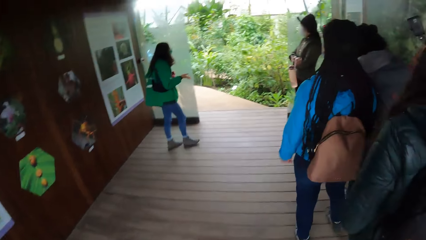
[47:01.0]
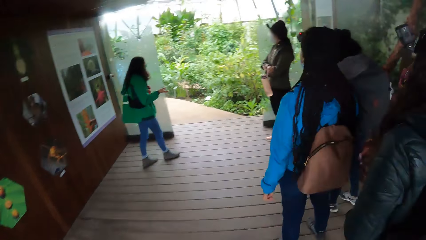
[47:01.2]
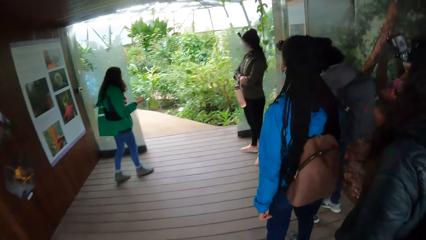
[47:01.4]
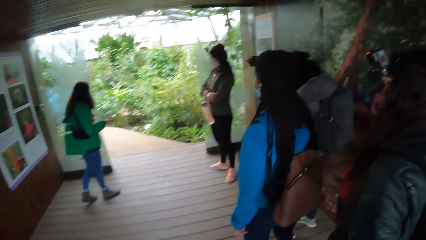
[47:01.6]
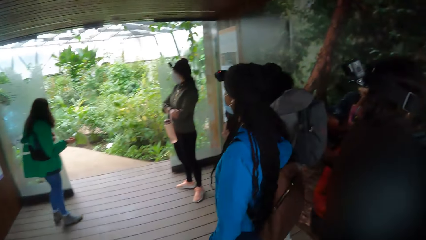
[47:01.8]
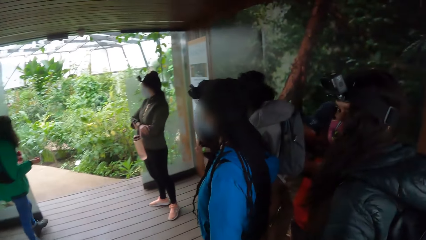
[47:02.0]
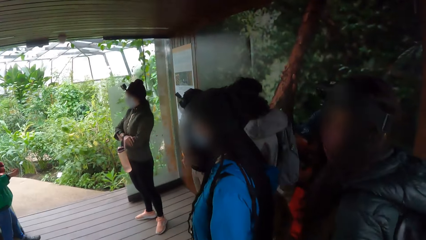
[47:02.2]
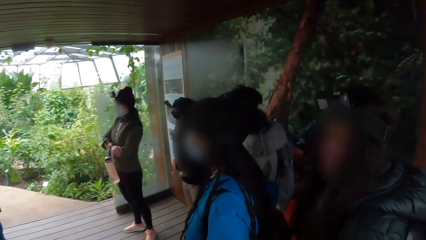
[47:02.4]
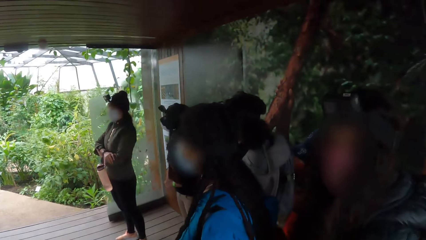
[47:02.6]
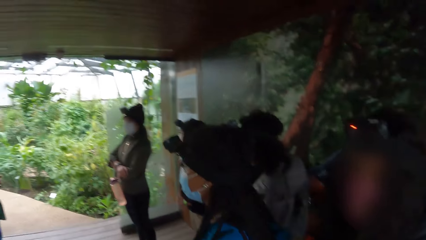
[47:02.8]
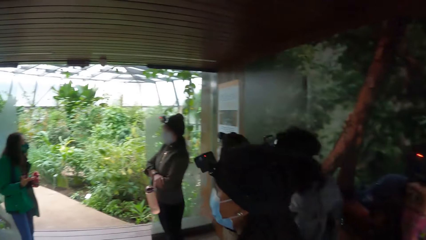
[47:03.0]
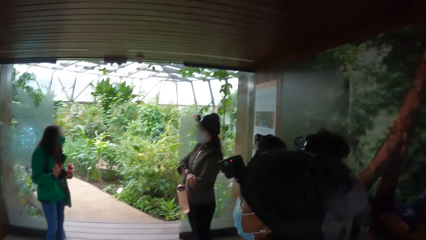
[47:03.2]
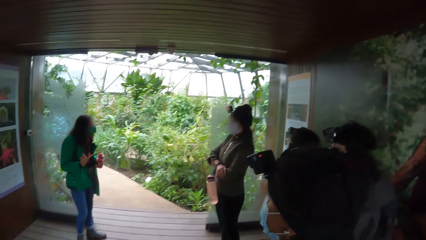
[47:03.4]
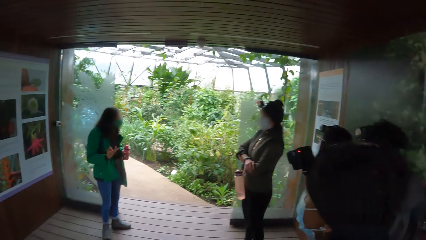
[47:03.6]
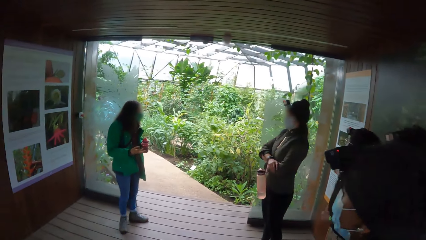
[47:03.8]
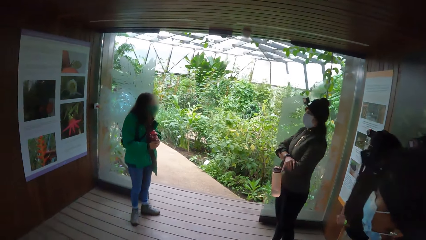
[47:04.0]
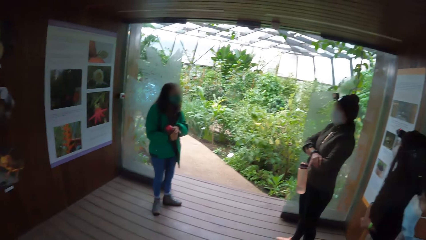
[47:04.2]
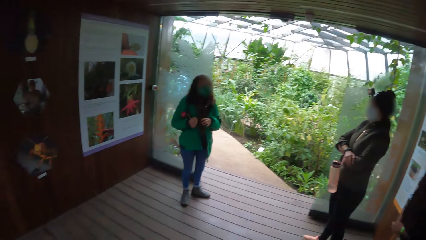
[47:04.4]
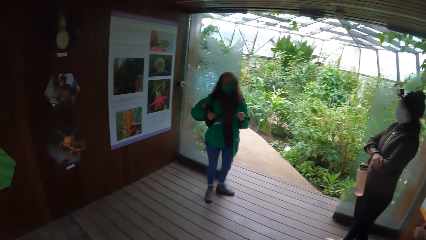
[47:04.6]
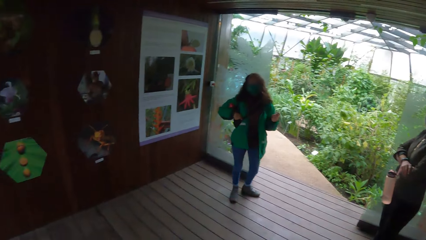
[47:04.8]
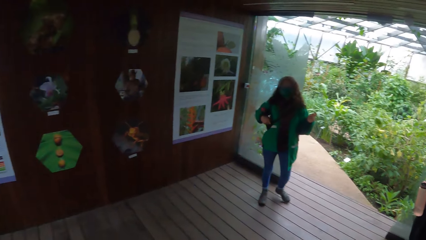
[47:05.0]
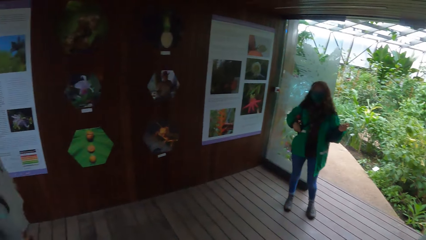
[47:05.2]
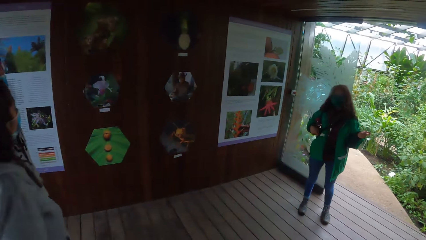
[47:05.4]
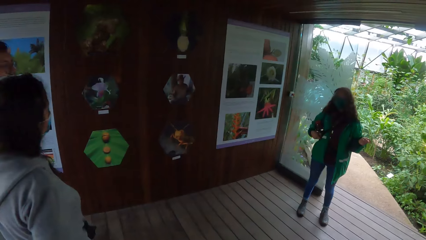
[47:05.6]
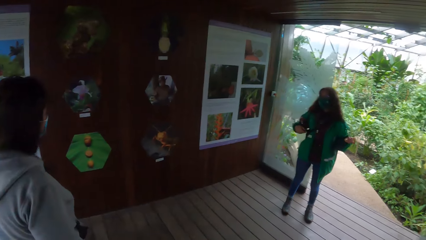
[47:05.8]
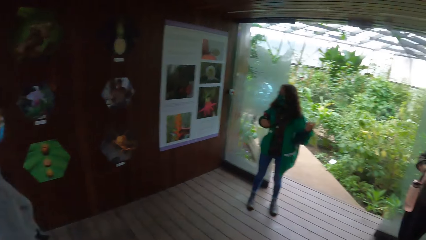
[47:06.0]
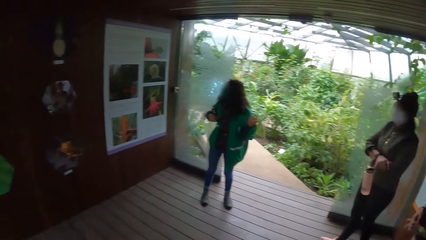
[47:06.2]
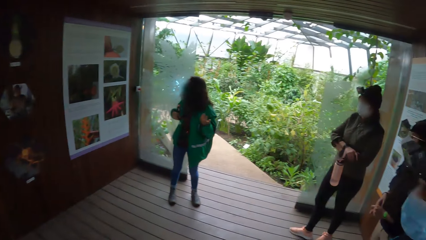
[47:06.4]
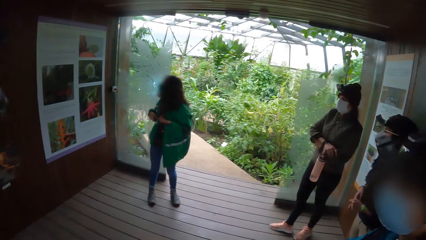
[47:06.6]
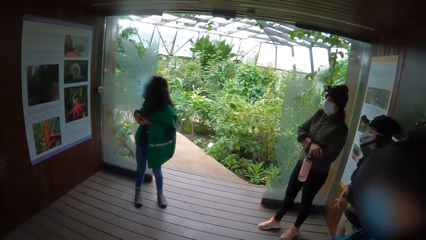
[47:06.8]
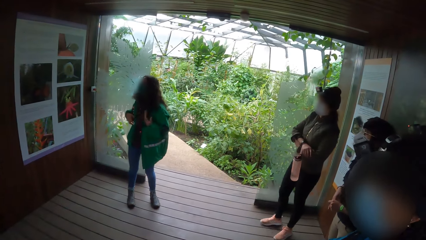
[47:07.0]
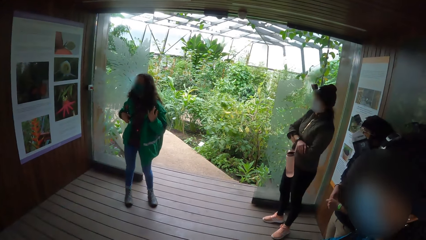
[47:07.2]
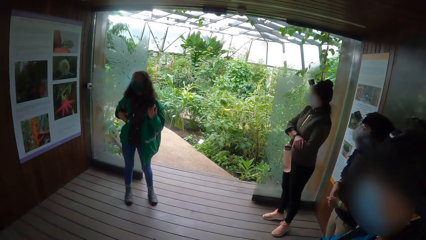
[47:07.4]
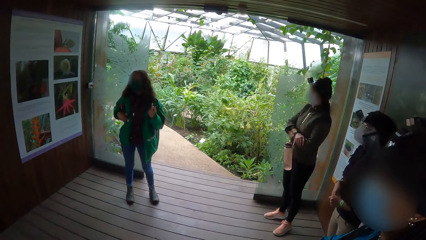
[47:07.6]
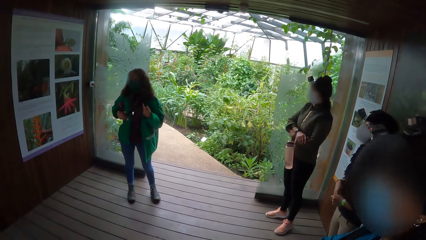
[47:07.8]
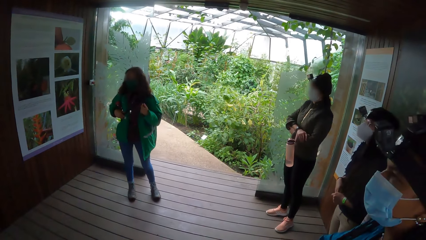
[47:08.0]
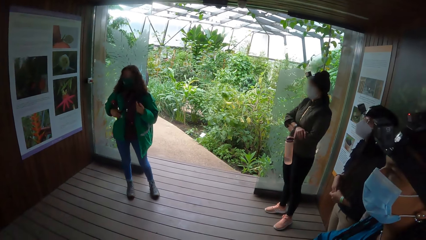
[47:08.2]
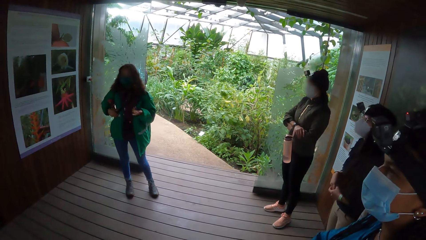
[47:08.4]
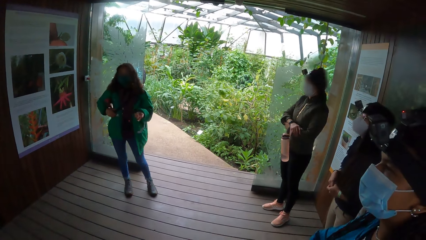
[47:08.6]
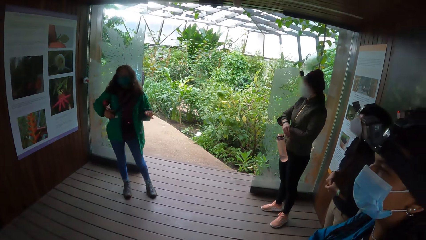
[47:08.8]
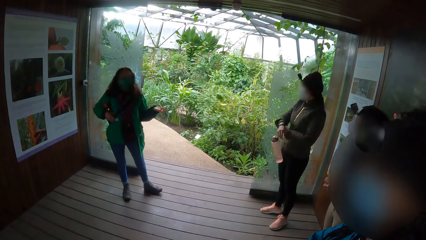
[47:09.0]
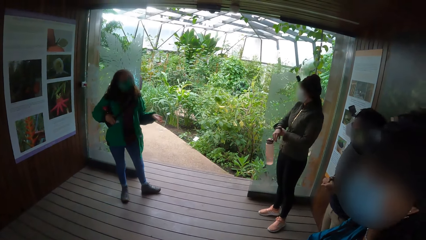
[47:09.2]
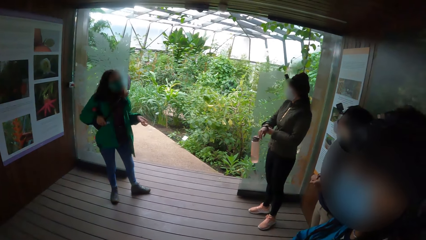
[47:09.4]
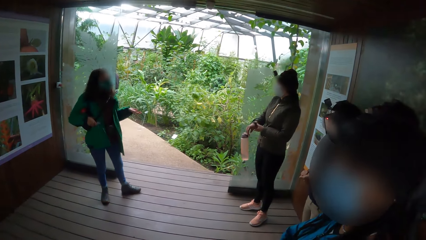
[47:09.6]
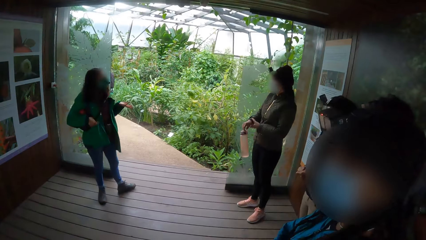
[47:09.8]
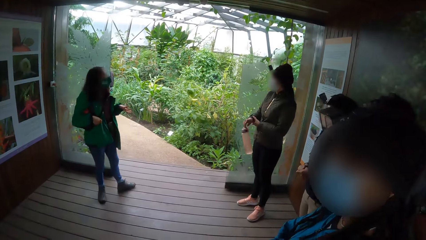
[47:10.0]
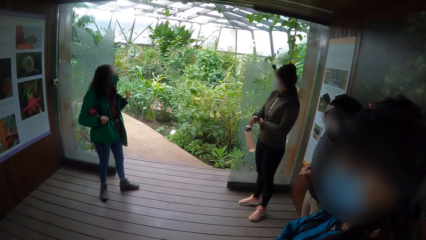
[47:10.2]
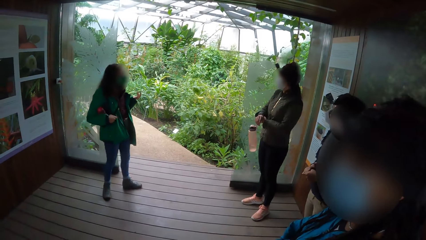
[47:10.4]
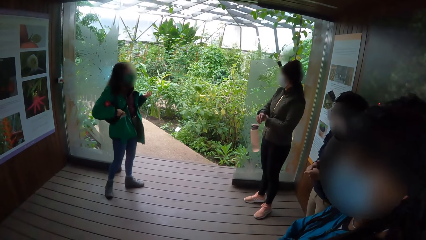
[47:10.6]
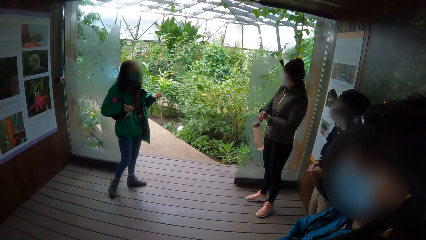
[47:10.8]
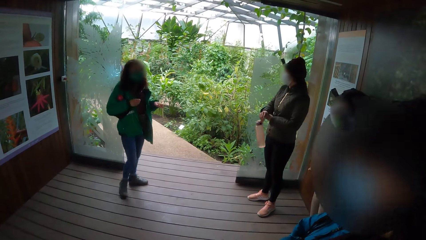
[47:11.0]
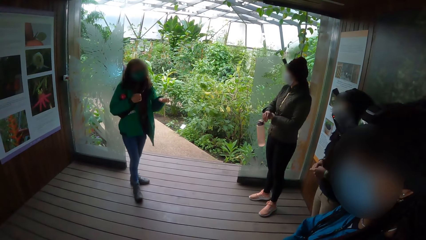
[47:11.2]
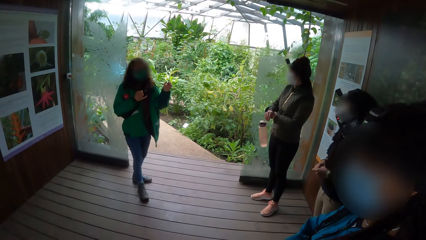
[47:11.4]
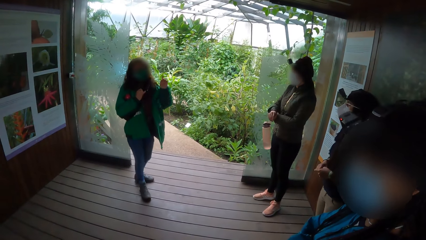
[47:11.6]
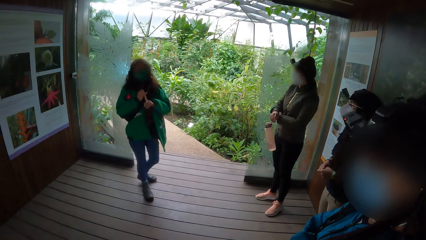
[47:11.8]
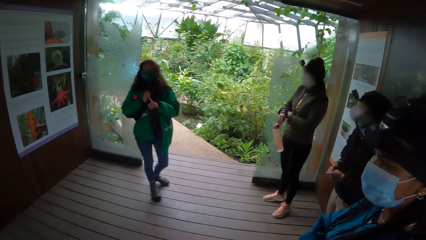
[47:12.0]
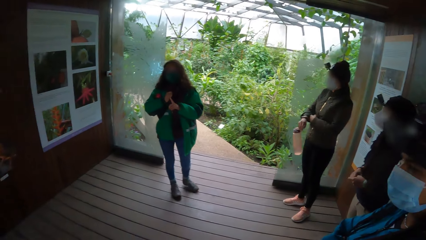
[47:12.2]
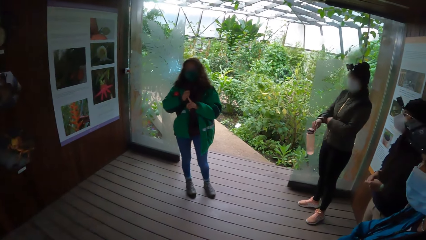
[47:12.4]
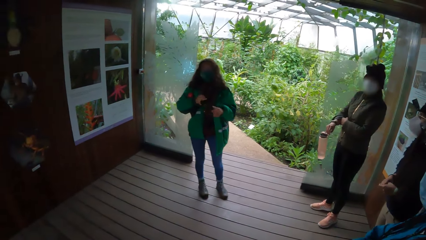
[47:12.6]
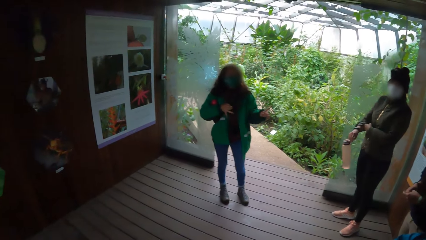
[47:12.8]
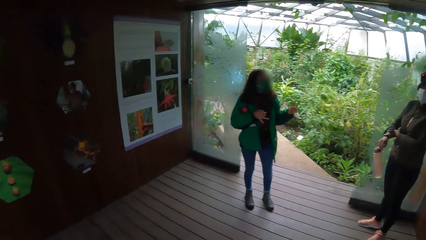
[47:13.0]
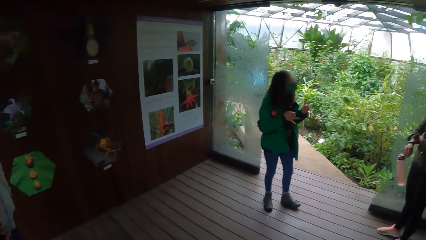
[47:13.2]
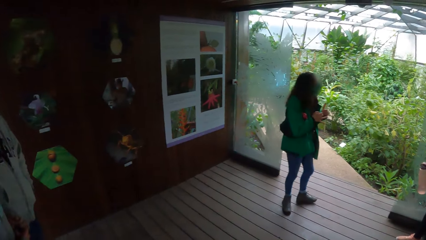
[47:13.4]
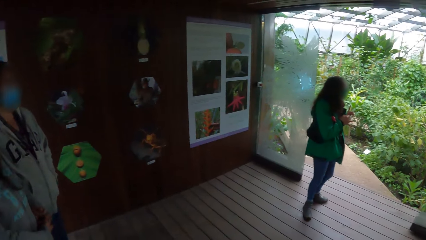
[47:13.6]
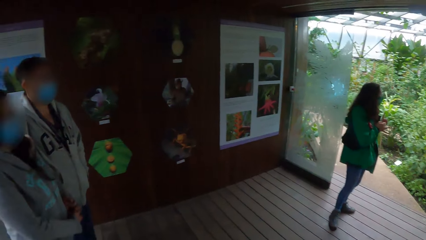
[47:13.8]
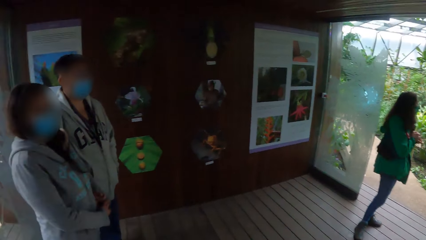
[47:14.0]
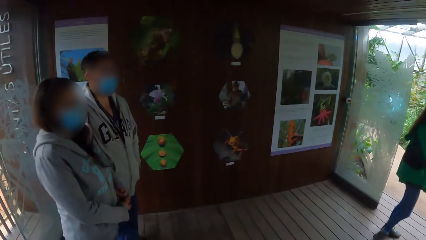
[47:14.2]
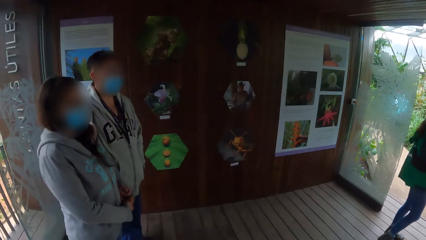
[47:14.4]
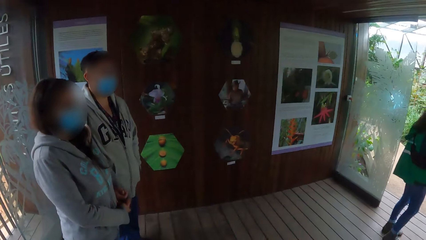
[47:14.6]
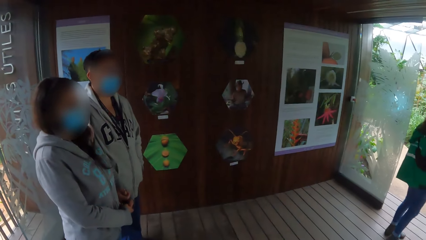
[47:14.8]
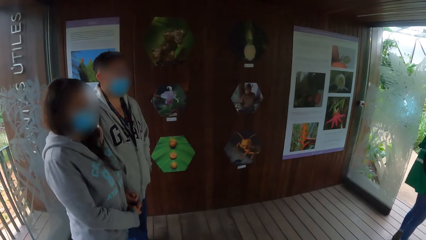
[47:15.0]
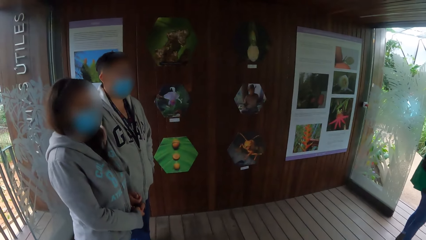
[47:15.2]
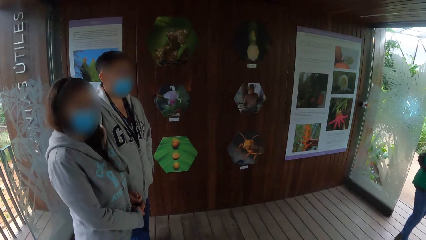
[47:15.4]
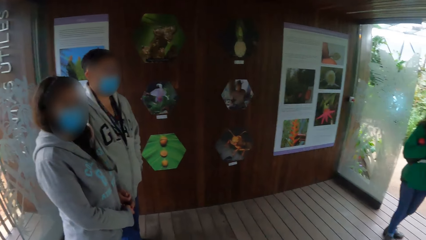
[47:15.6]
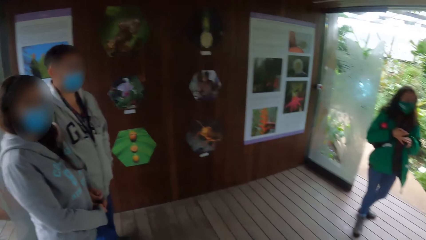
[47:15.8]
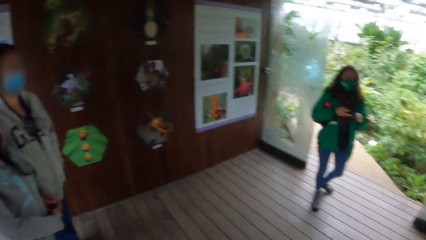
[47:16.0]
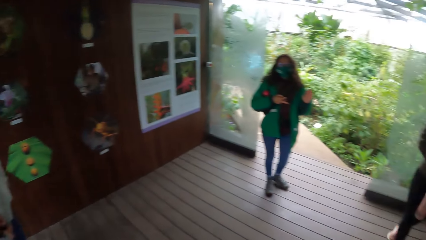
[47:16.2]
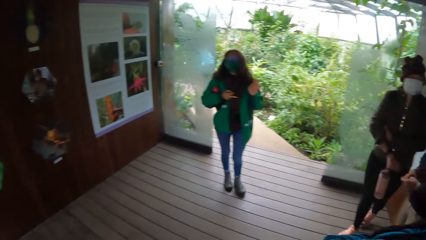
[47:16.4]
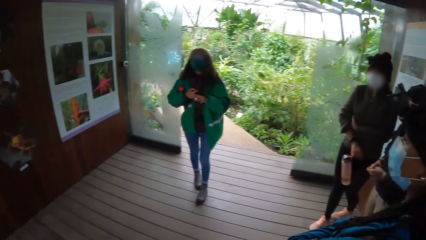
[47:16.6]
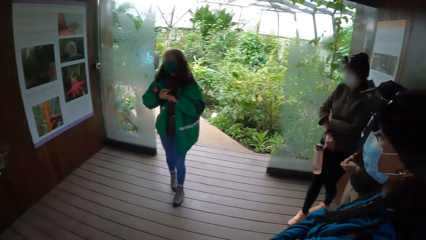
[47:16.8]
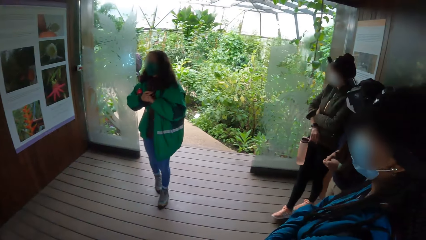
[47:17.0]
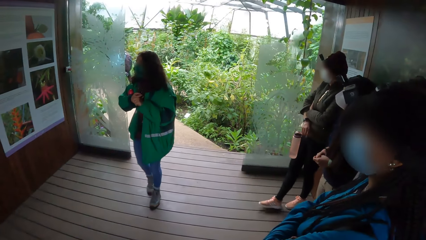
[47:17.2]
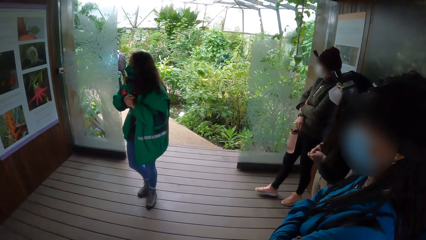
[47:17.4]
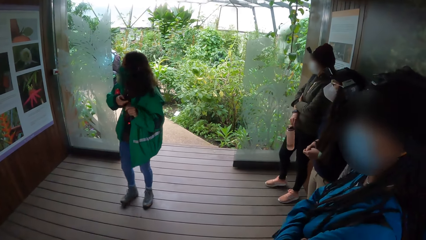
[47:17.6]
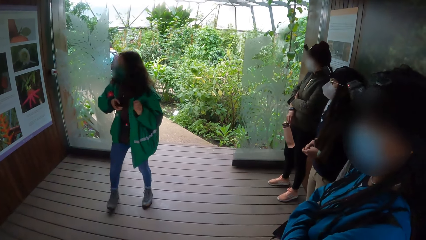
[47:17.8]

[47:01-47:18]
The first woman places the water bottle on her right arm. The other woman adjusts a watch on her right wrist with her left hand and scratches her right hand with her left hand.
